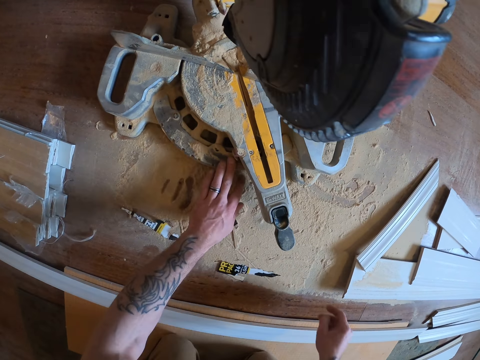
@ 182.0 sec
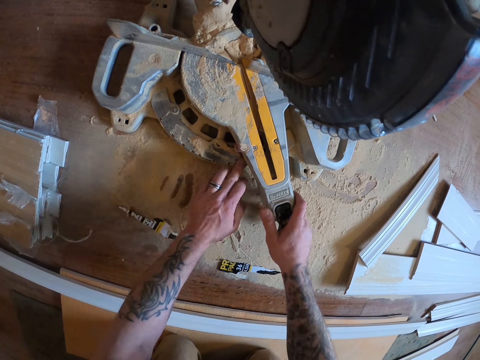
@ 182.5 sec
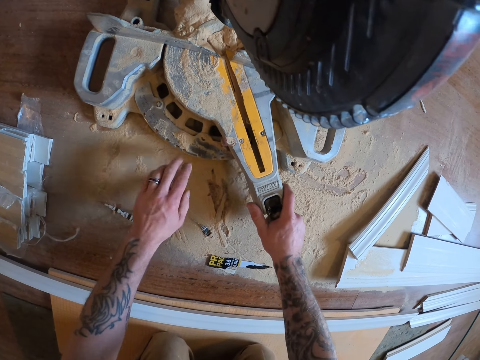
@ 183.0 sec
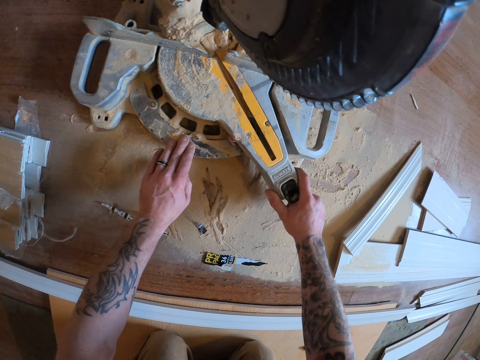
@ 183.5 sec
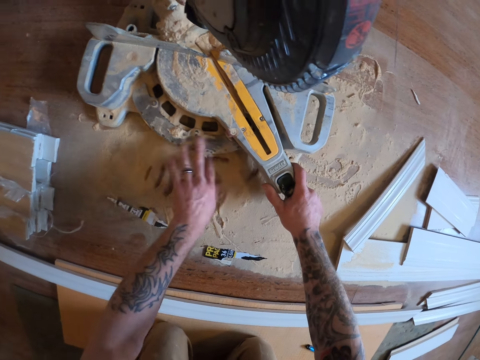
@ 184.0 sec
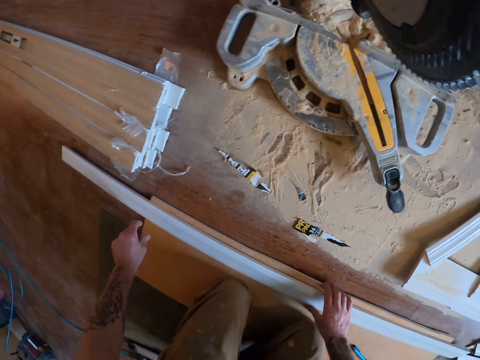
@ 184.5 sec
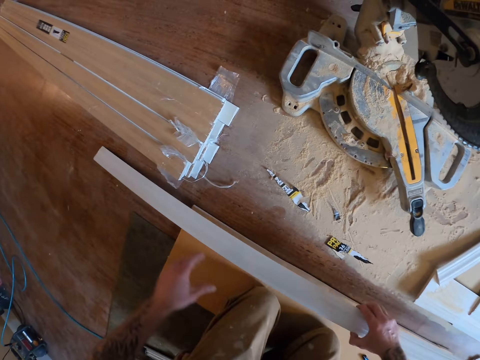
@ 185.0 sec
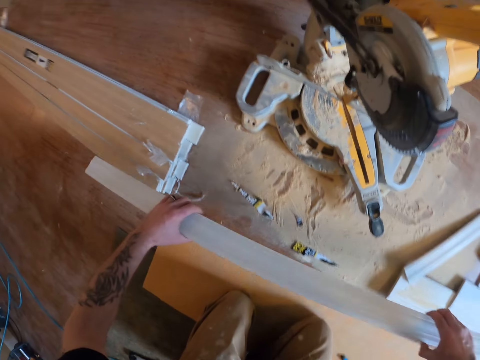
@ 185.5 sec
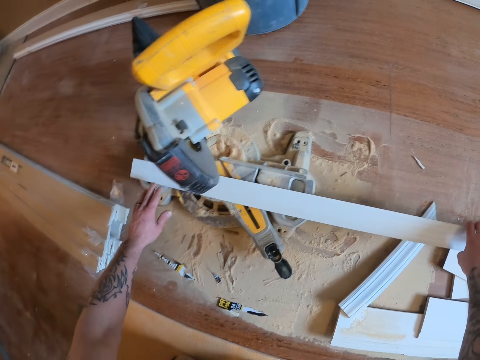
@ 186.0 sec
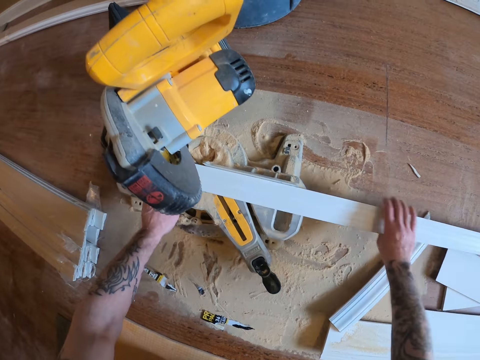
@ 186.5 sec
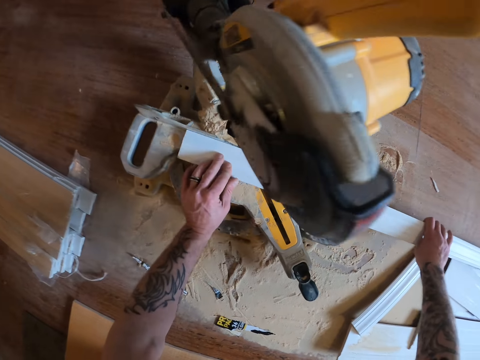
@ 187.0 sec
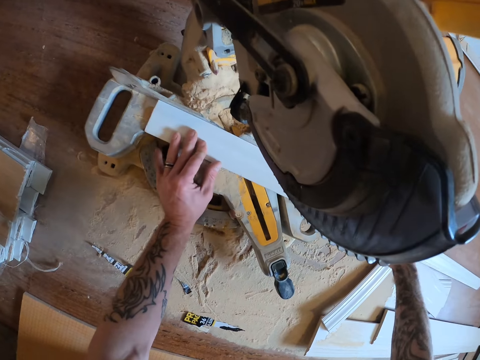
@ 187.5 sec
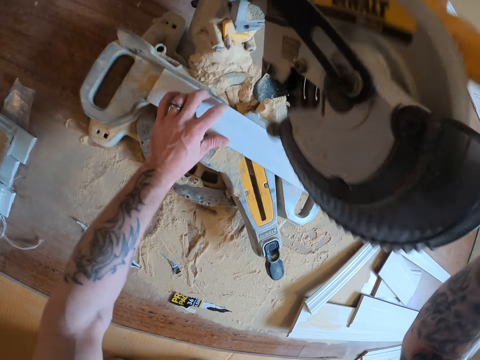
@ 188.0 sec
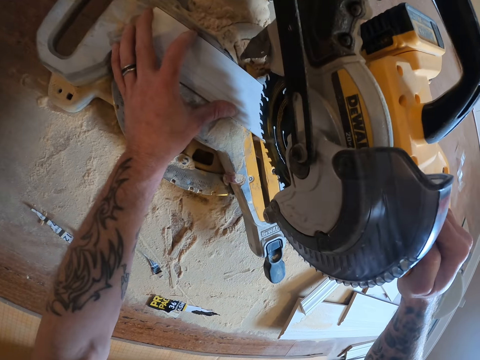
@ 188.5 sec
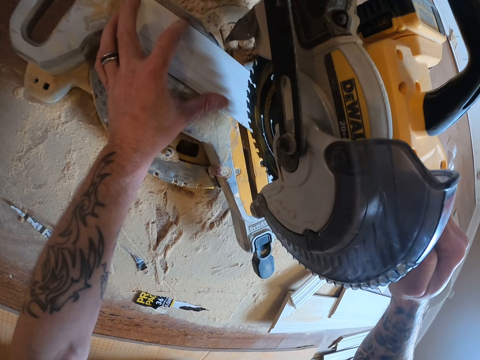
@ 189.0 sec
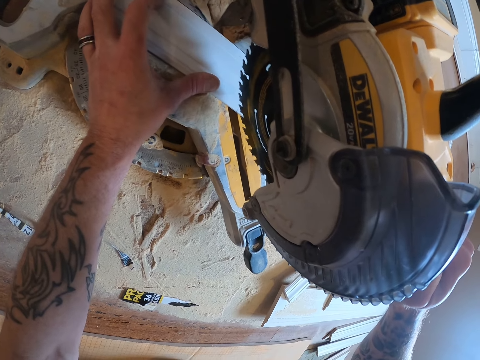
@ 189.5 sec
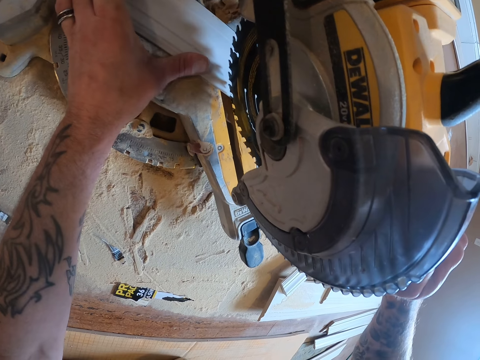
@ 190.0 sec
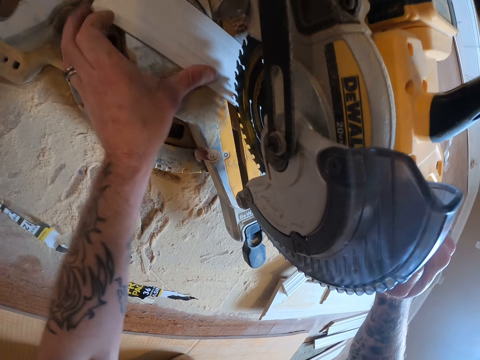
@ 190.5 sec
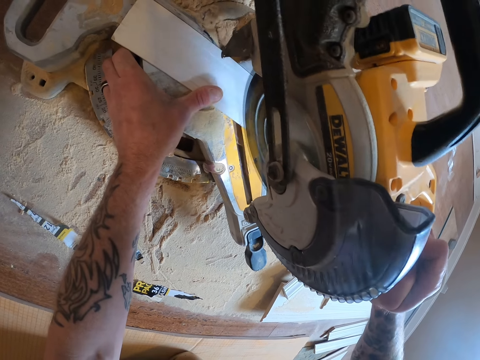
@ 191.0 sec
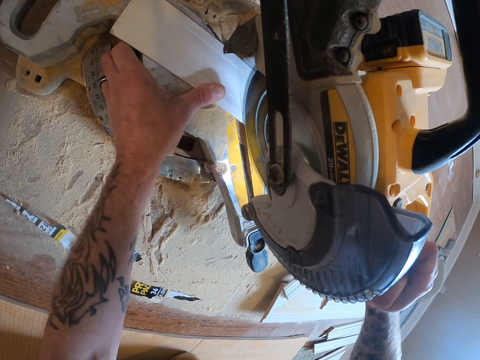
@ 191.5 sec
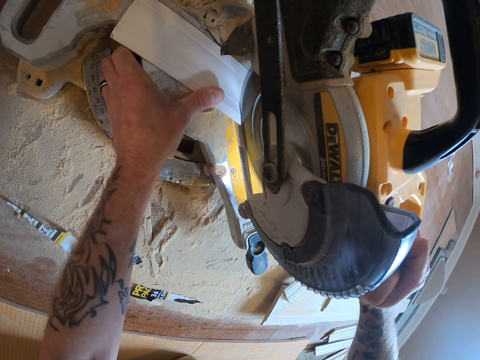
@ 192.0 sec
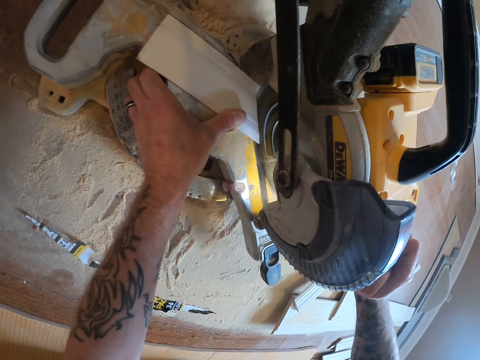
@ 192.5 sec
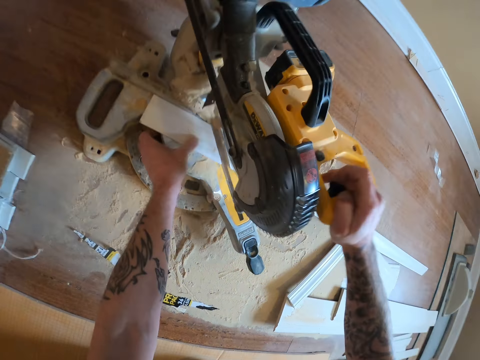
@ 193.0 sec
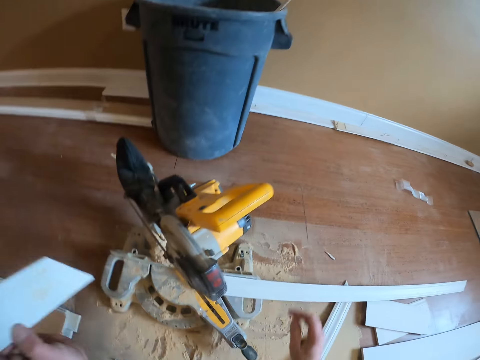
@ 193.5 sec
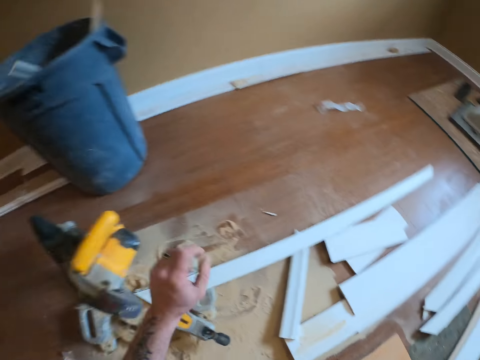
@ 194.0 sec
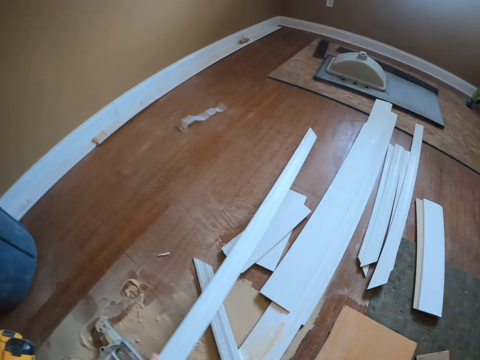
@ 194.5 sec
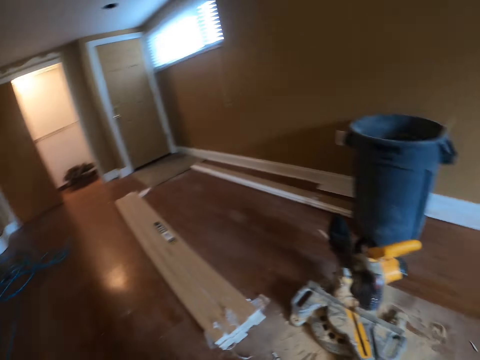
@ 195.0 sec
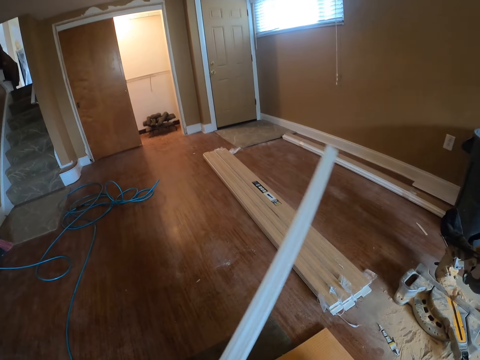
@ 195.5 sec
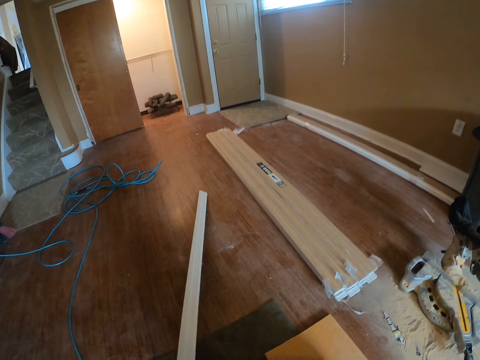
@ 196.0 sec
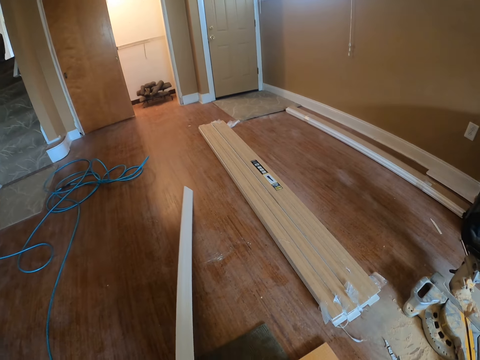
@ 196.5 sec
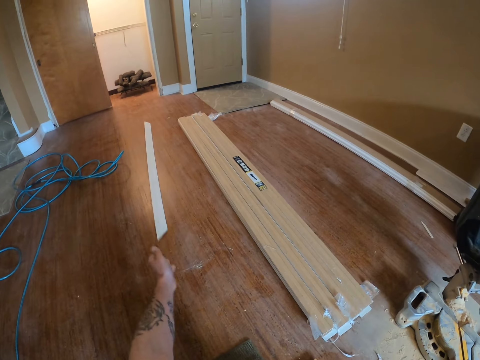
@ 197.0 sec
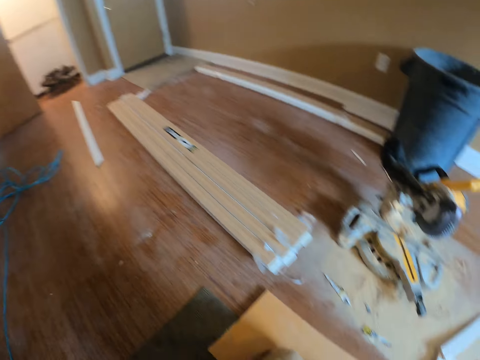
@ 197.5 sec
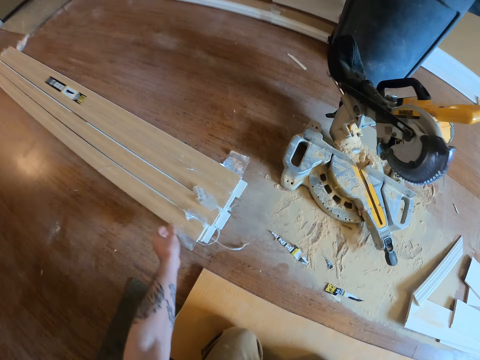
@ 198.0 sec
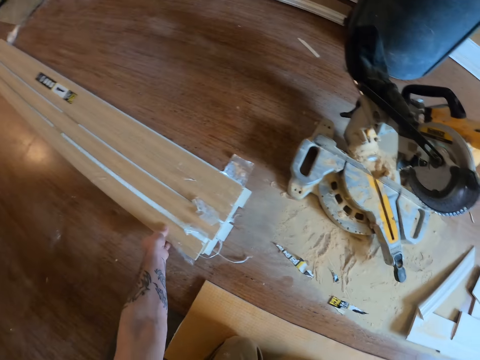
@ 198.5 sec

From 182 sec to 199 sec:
The camera wearer removes dirt on the power. They pick a skirting board or wood piece. They cut the skirting board. They place the wood piece on the circular saw. They pull down the circular saw handle. They cut the wood piece. They throw the skirting board in a dustbin. They look around a room. They pick the remaining wood piece. They drop the skirting board. They move the skirting board on the floor. They pick the skirting board.

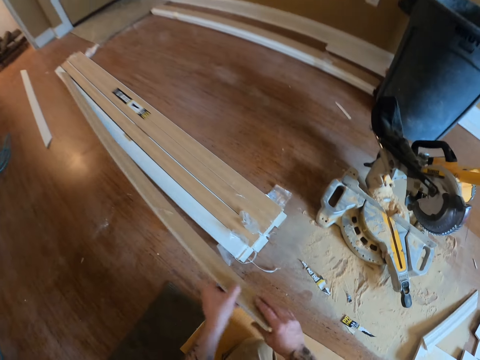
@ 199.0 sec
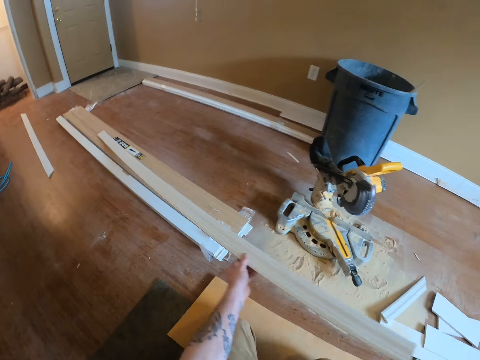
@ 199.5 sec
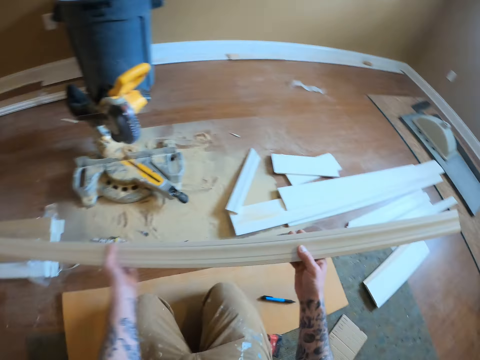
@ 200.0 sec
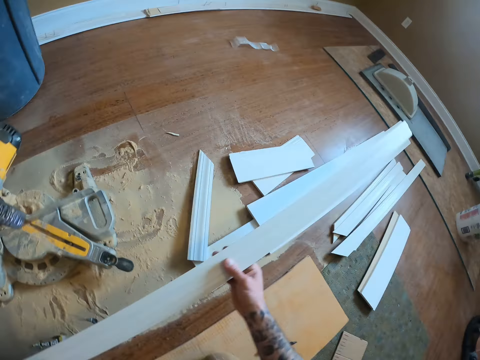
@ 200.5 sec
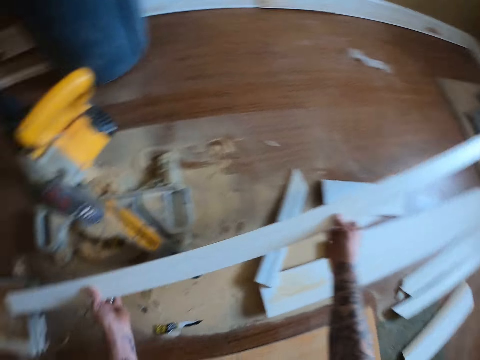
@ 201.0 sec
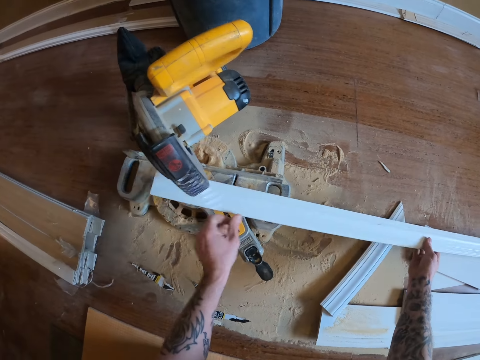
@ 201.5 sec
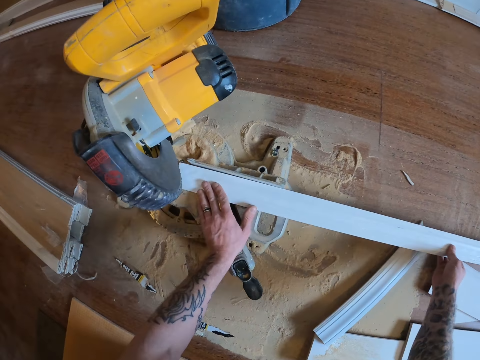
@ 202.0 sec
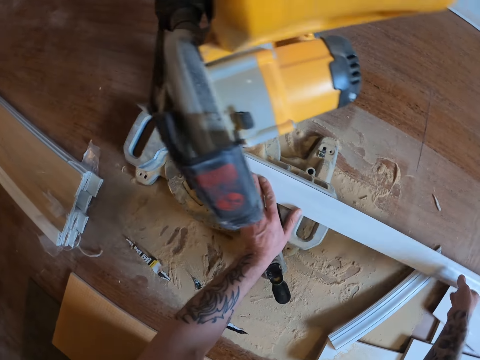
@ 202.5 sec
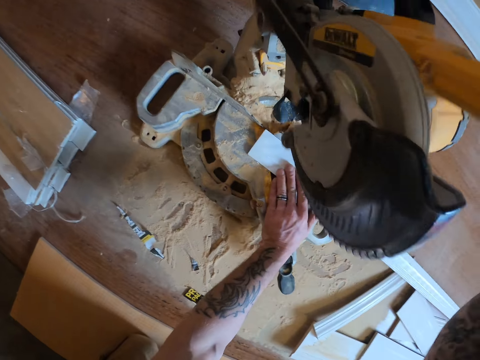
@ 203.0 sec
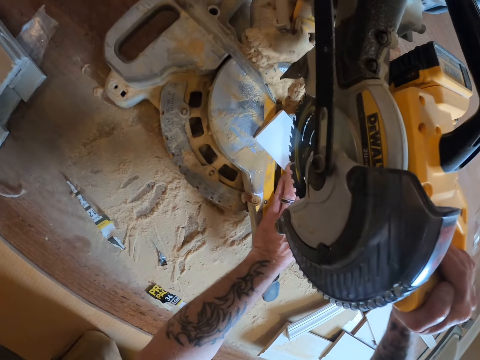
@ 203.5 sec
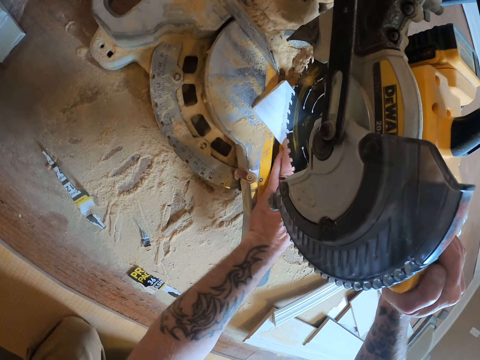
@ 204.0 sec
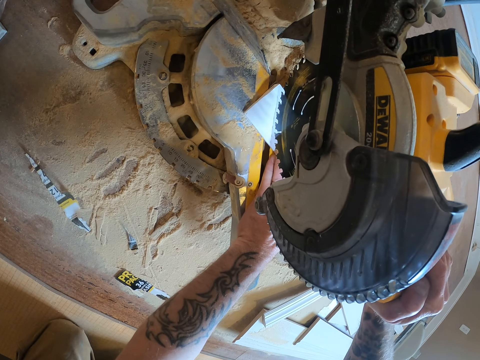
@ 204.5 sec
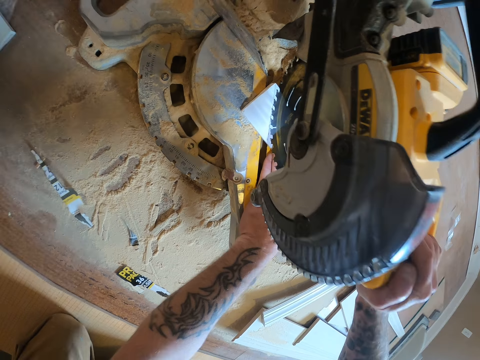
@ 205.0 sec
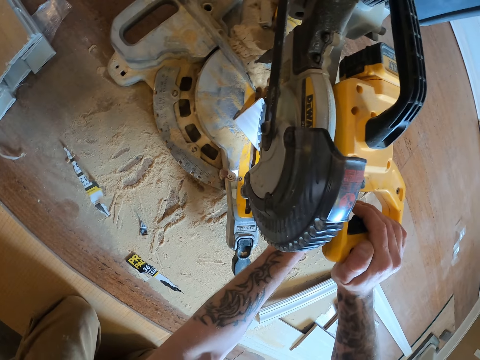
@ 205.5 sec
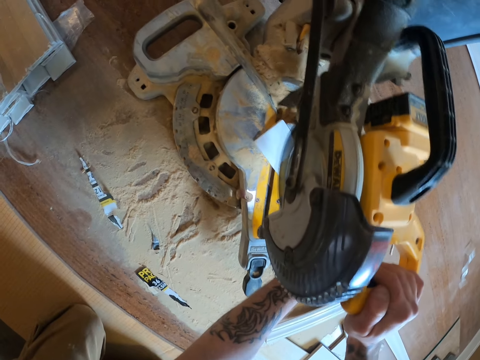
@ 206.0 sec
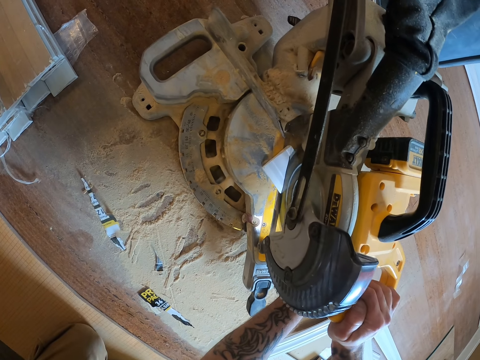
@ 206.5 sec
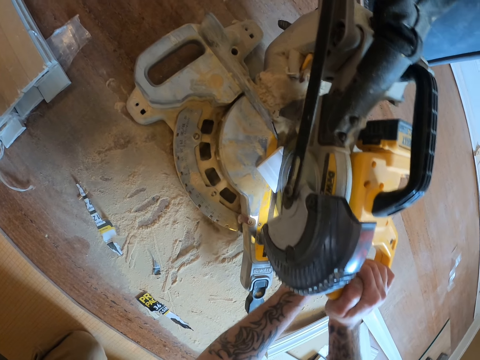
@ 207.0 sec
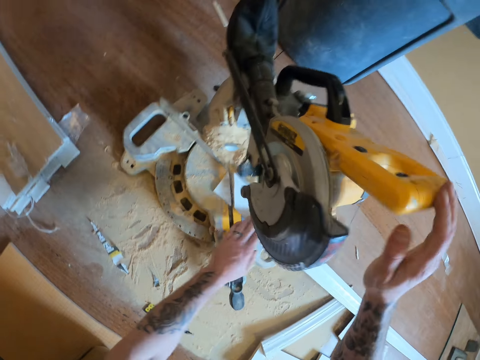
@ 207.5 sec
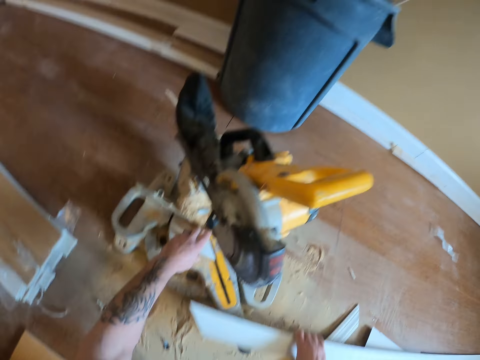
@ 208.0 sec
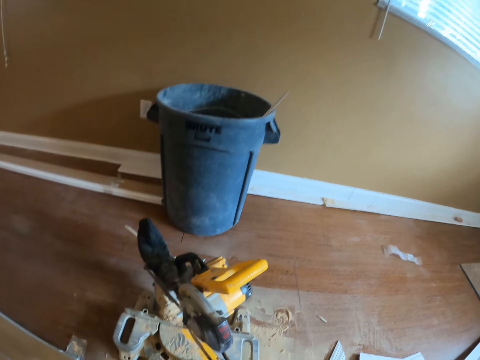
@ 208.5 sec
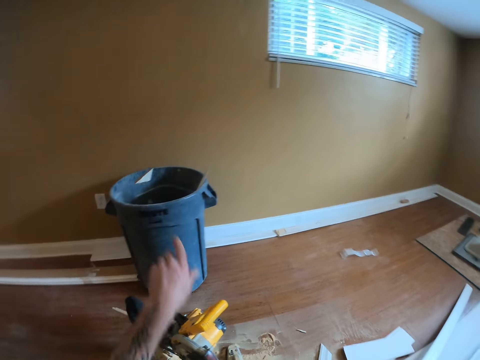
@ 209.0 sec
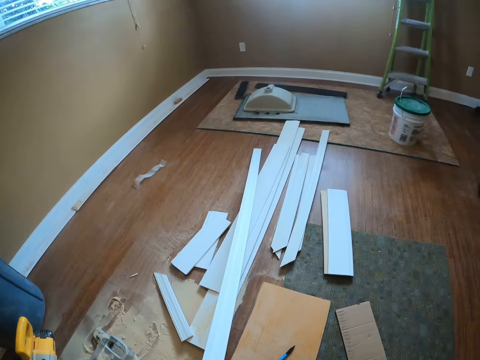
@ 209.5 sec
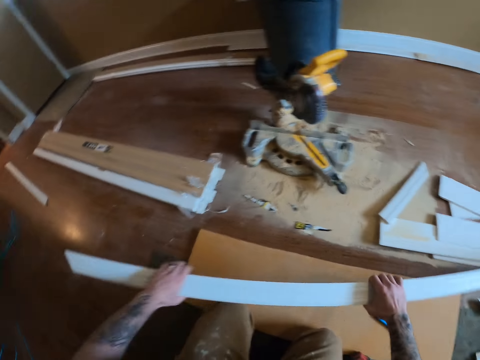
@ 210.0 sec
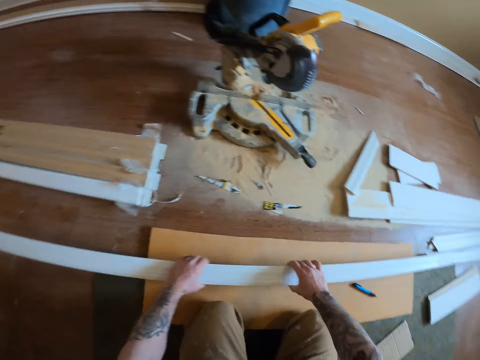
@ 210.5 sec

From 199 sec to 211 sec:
The camera wearer puts a skirting board or wood piece on a sliding miter saw or circular saw. They cut with the sliding miter saw. They pull down the circular saw handle. They cut the wood piece. They release the circular saw handle. They drop a skirting board piece in a dustbin. They move the wood pieces. They put the skirting board on the floor.
